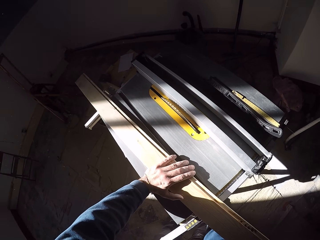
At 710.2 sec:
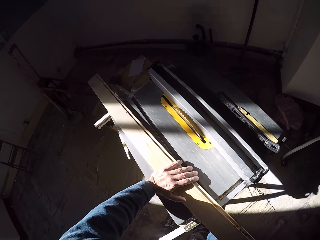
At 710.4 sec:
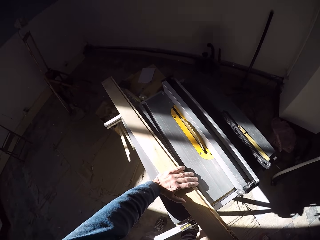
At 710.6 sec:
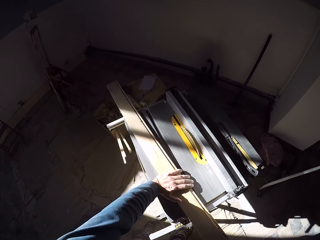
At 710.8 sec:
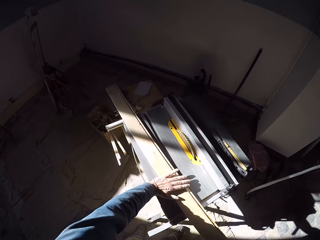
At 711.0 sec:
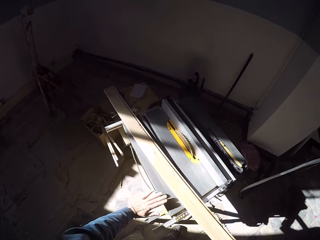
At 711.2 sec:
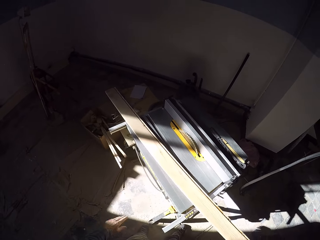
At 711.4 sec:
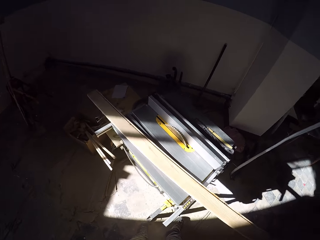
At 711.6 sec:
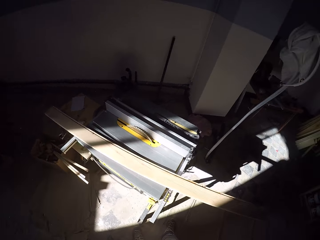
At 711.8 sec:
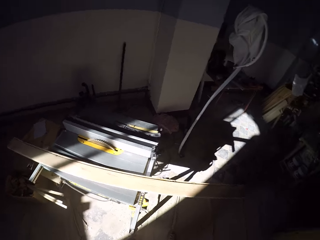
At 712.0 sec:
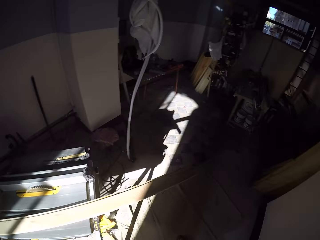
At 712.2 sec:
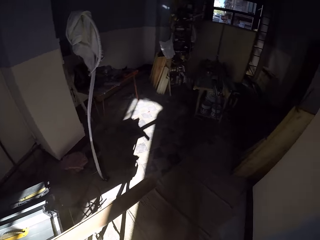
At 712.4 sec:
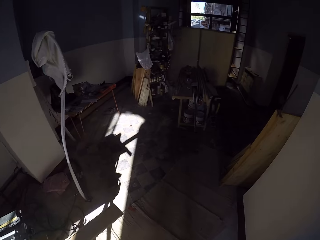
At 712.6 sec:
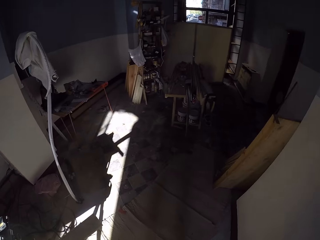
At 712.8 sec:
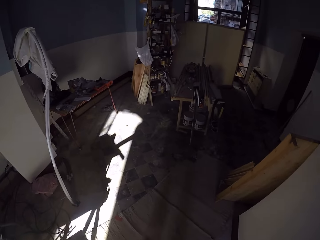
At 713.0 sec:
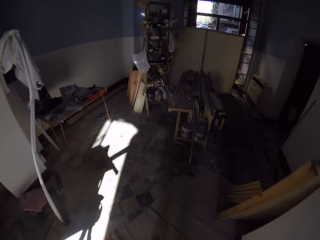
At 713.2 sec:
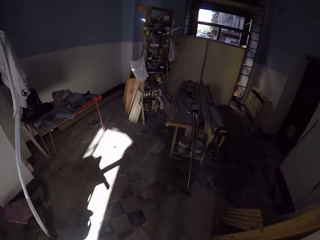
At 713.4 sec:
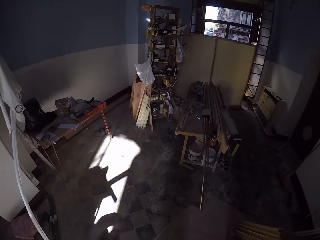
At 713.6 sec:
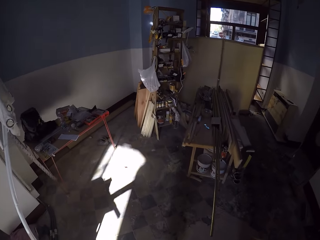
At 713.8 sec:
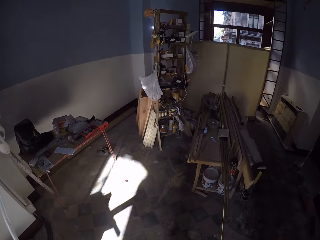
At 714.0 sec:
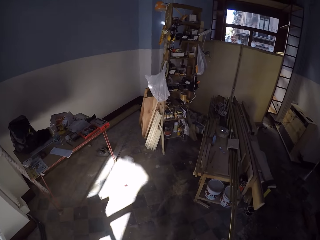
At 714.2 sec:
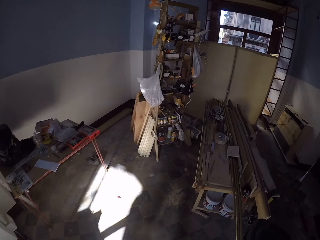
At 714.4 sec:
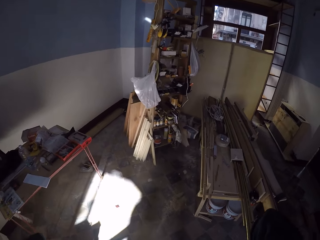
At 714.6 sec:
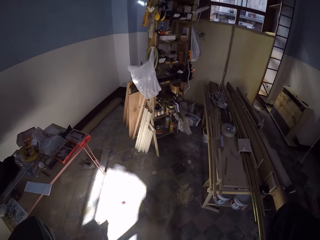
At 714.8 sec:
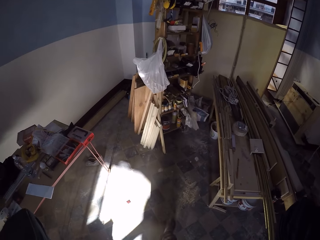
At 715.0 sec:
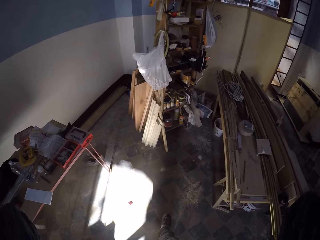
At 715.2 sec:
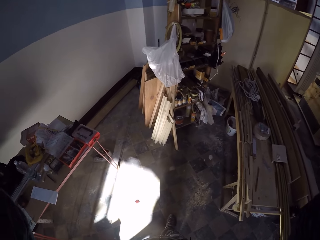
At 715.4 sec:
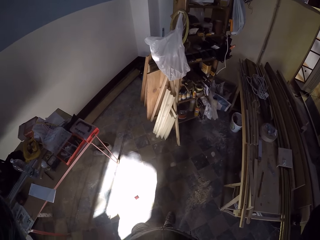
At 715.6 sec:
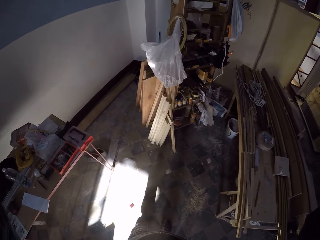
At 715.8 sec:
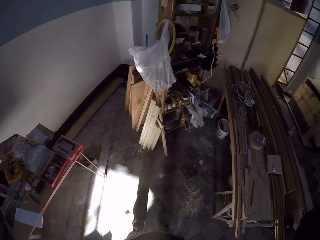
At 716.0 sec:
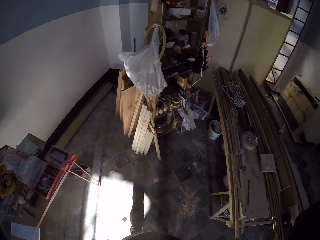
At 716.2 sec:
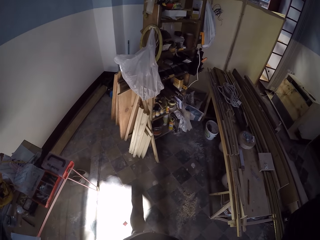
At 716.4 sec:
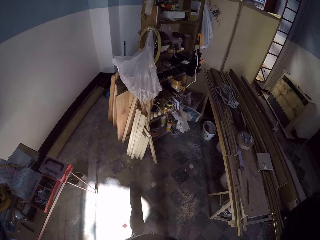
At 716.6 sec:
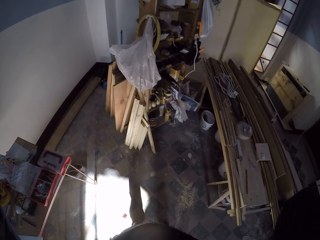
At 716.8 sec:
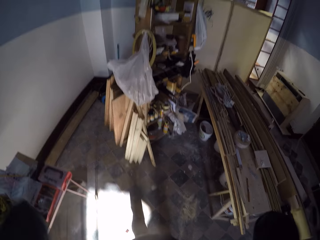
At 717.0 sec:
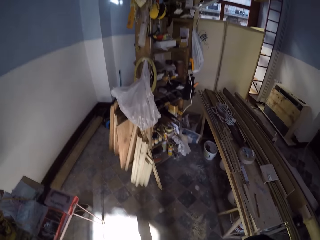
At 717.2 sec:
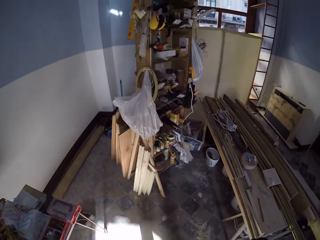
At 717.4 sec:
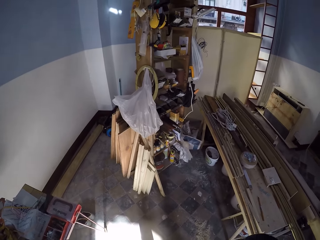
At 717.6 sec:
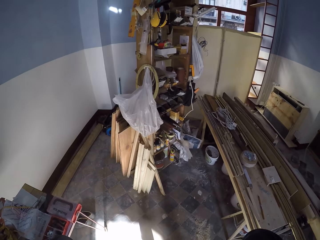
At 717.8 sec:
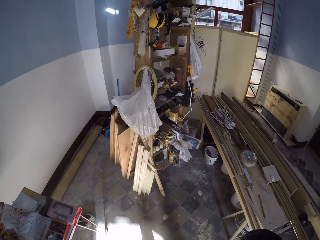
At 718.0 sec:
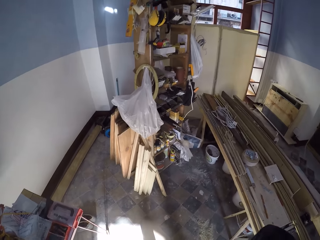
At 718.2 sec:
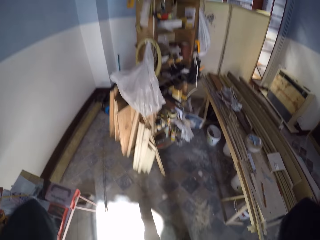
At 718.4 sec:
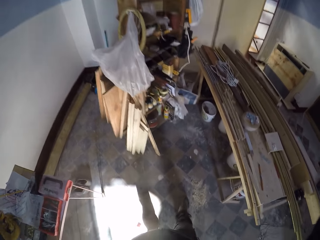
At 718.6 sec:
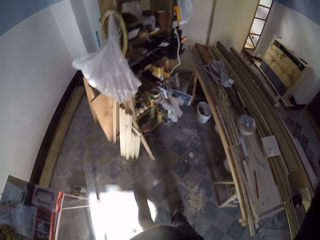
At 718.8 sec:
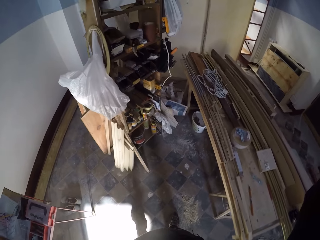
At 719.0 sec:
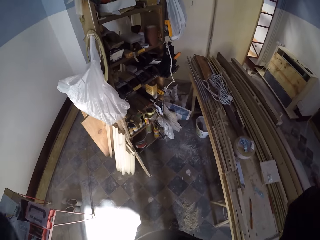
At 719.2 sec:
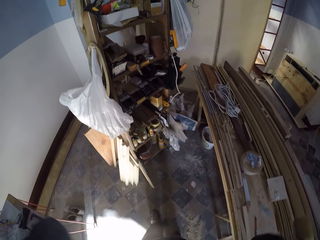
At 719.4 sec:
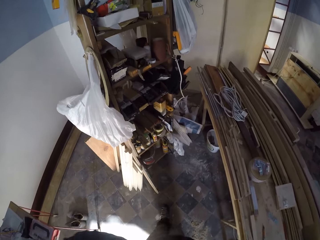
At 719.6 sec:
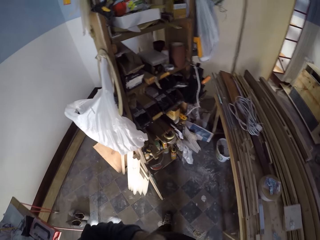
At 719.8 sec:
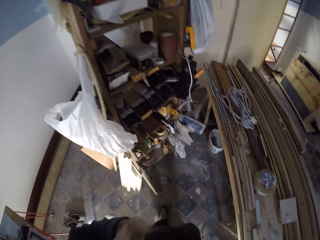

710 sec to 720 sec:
The camera wearer stares at the table saw. They walk towards the table. They stare at the shelf. They walk towards the shelf.

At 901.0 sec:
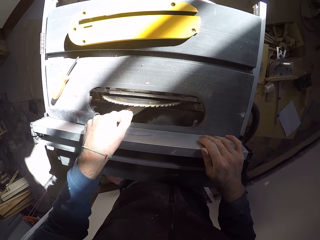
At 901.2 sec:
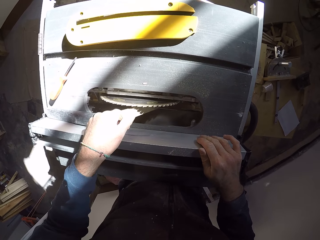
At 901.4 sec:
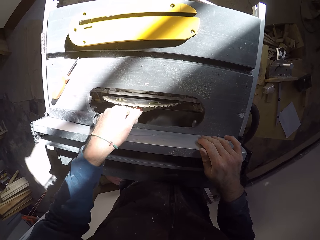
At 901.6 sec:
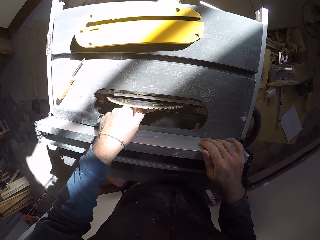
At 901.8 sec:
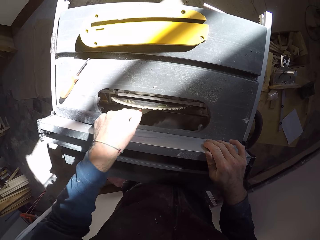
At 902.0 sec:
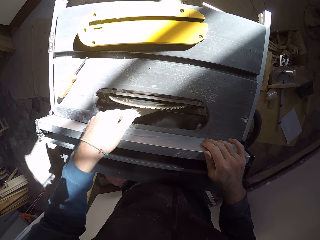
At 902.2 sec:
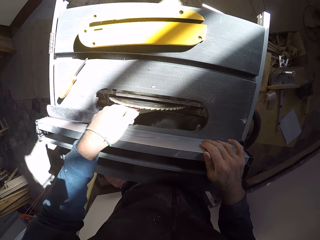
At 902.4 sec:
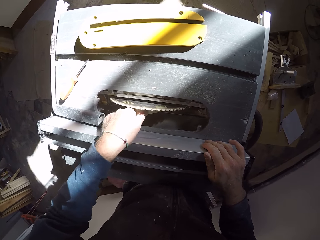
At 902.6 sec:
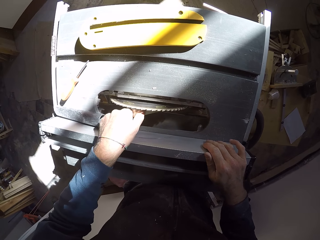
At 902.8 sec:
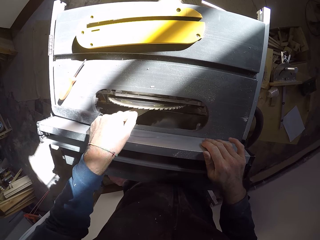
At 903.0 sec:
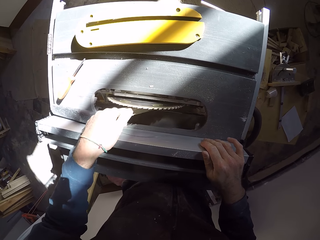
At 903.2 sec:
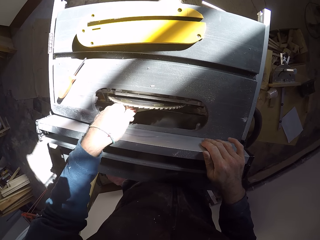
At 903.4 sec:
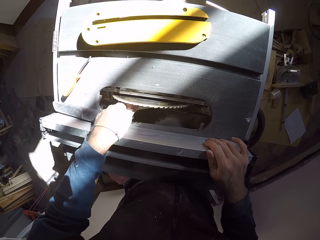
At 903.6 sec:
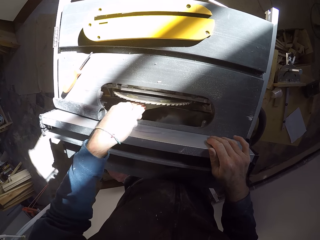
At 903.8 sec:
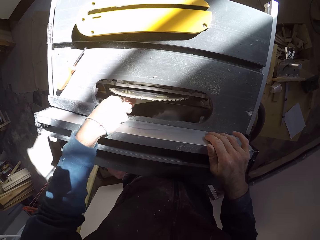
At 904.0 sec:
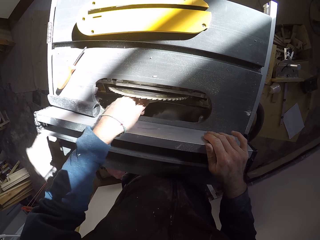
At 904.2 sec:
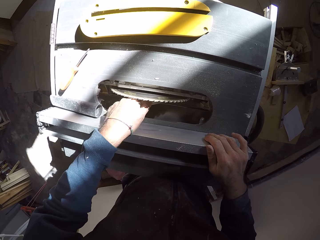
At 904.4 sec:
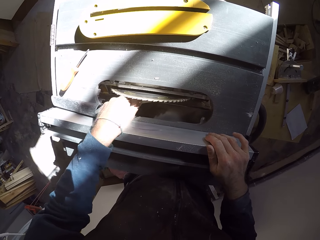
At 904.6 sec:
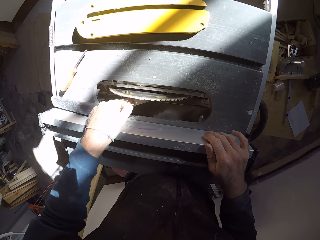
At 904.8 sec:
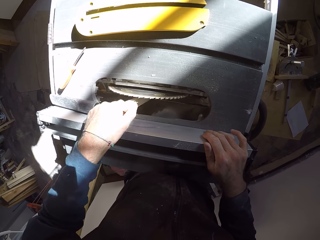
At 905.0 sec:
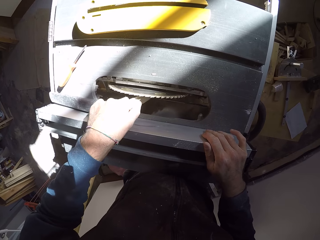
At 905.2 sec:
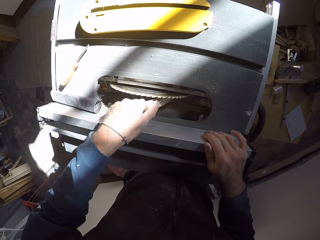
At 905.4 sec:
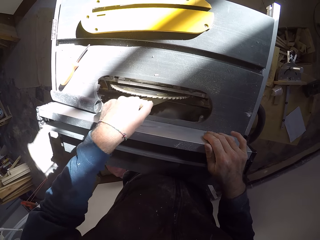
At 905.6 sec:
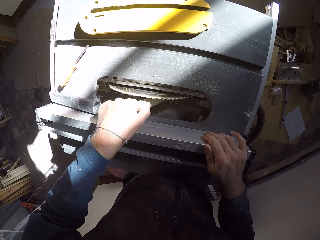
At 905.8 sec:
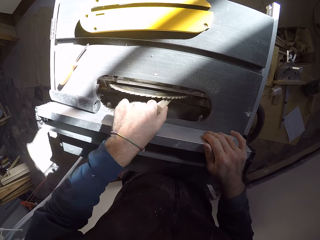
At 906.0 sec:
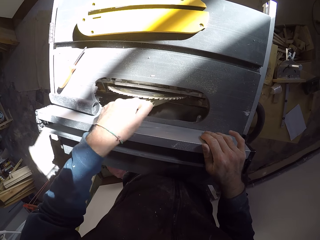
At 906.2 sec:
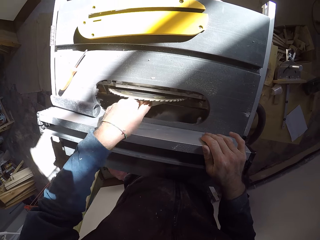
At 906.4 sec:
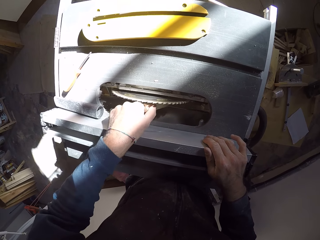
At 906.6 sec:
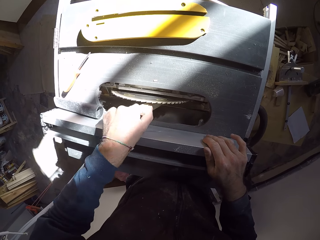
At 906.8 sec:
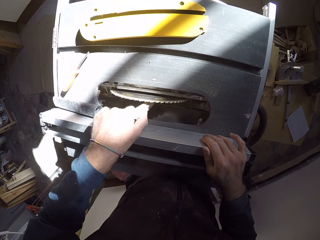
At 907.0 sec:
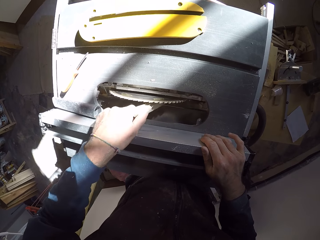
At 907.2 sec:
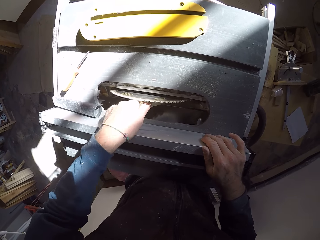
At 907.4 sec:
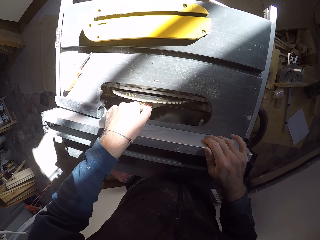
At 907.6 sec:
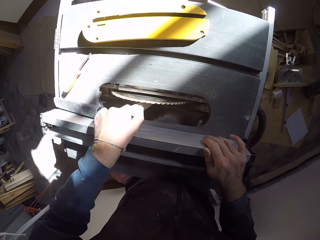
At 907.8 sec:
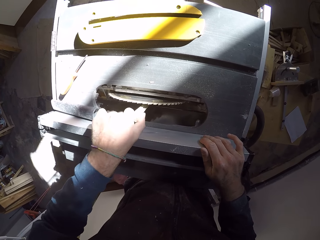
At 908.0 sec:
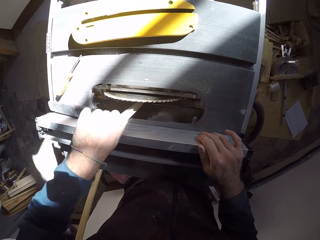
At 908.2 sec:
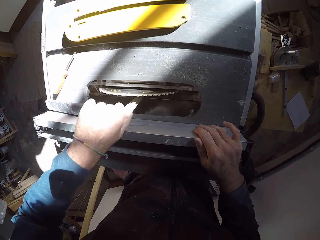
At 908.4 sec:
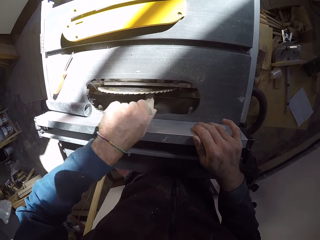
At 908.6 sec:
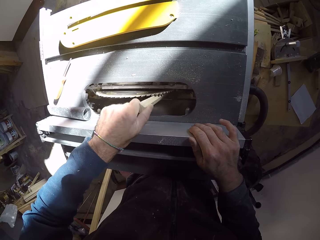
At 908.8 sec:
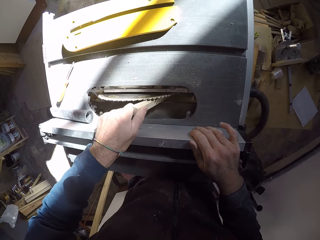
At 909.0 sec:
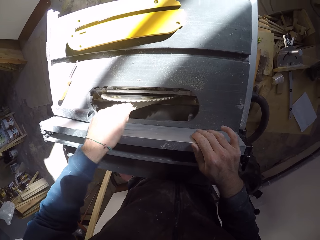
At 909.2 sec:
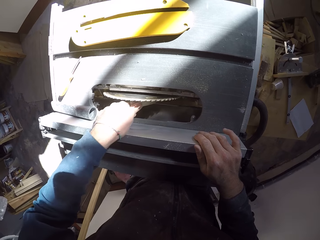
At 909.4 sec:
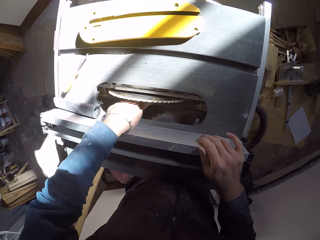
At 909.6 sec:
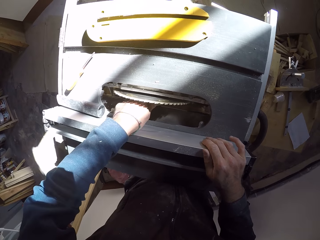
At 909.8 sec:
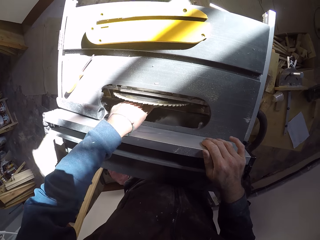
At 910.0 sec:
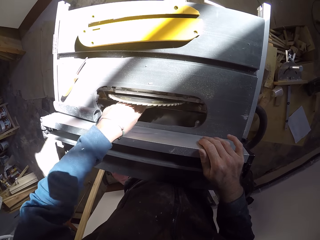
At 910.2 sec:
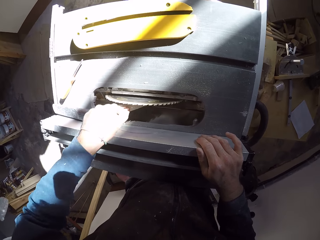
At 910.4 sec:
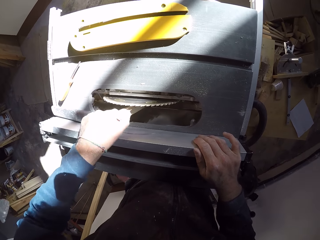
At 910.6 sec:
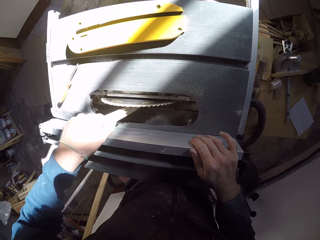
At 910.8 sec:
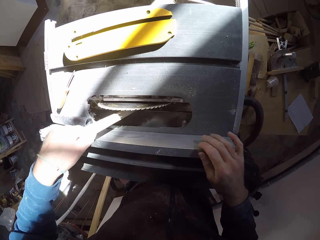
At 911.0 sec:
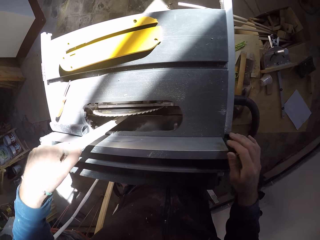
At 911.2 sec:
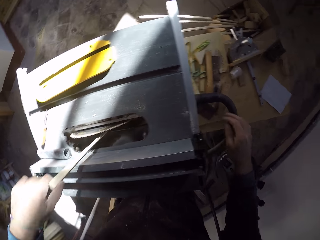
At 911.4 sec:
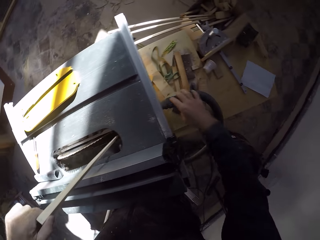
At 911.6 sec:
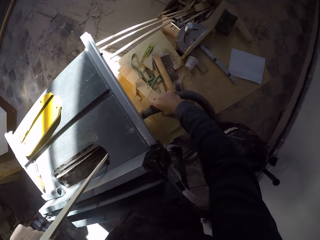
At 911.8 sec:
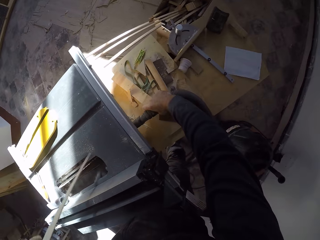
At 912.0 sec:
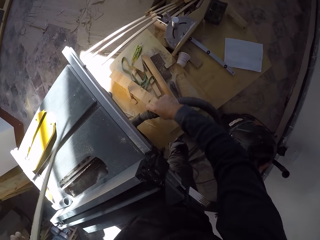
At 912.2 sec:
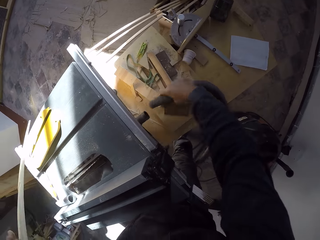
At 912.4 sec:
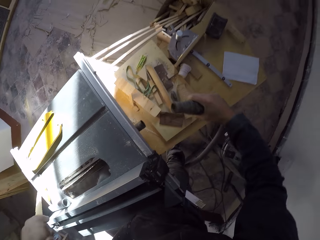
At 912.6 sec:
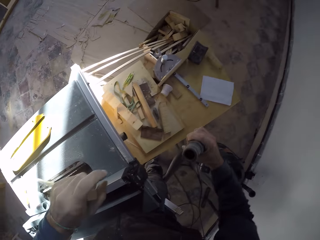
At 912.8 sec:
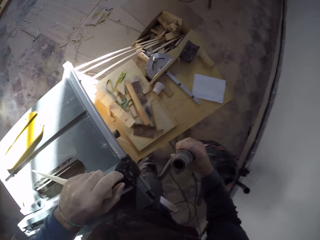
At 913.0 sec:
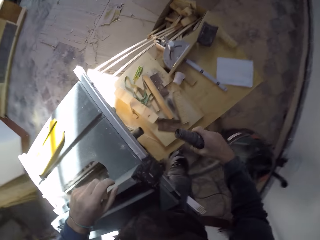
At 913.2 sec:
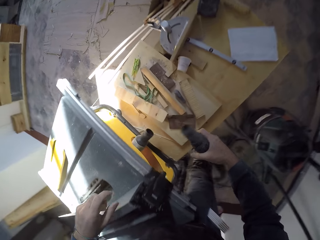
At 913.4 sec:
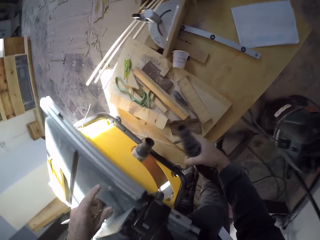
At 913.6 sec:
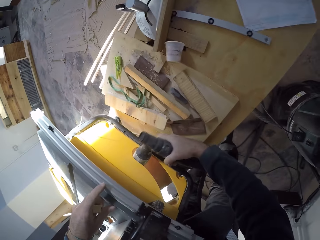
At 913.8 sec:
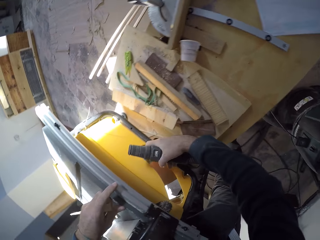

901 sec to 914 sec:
The camera wearer removes stuck wood on the table saw with wood. They remove the big tube from the back of the table saw.
